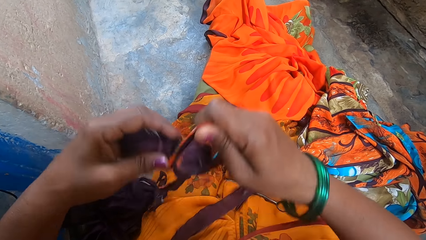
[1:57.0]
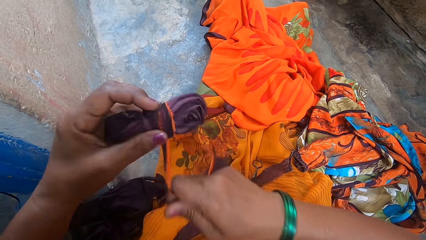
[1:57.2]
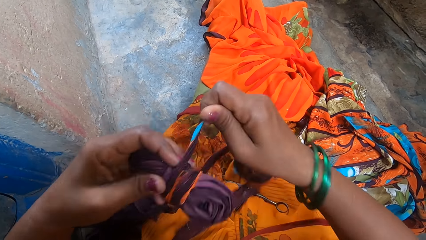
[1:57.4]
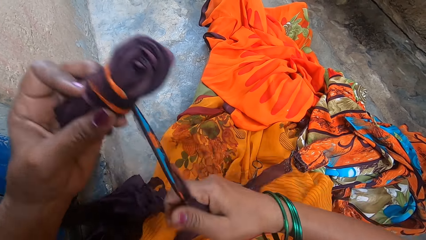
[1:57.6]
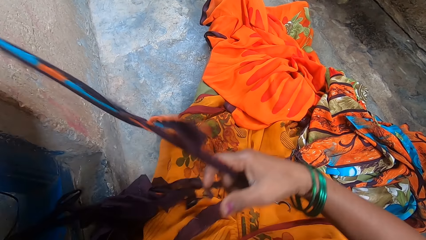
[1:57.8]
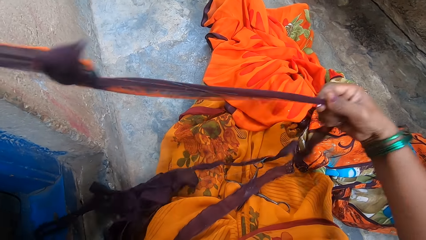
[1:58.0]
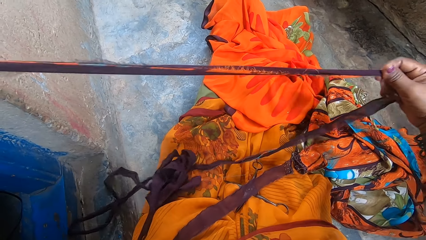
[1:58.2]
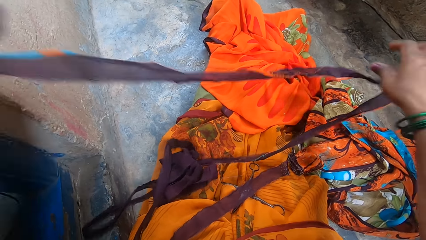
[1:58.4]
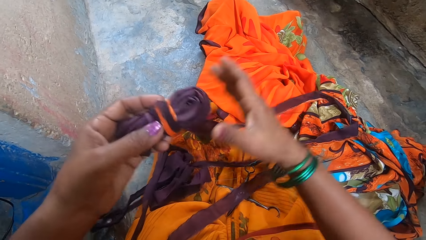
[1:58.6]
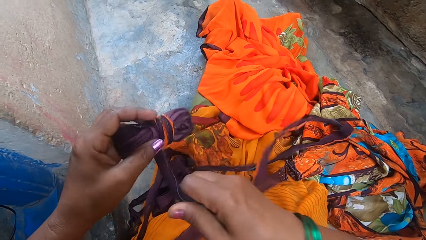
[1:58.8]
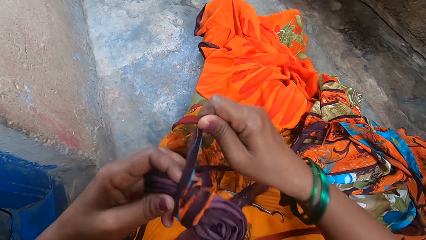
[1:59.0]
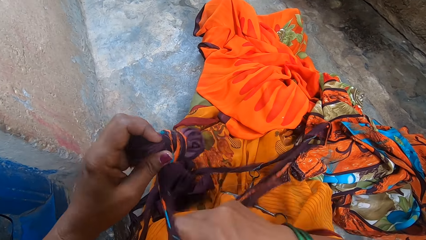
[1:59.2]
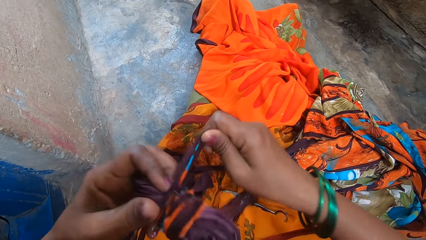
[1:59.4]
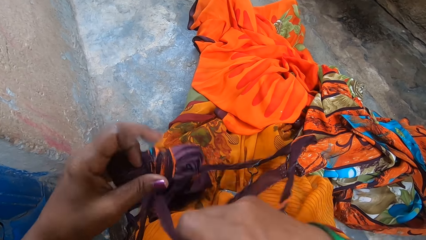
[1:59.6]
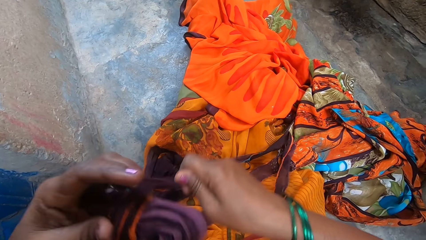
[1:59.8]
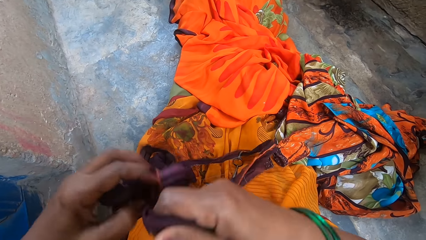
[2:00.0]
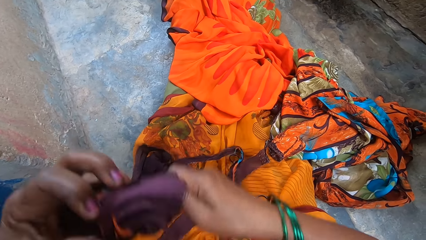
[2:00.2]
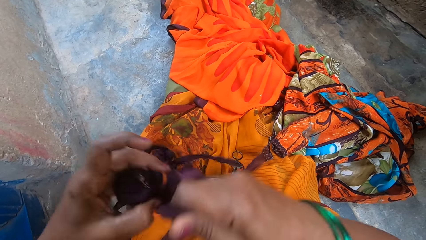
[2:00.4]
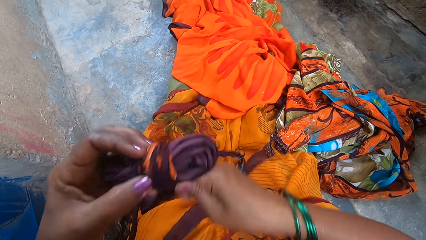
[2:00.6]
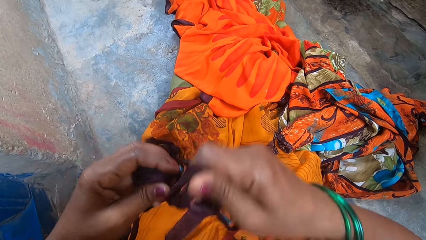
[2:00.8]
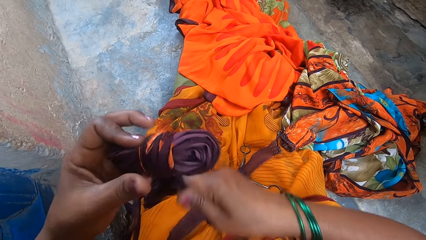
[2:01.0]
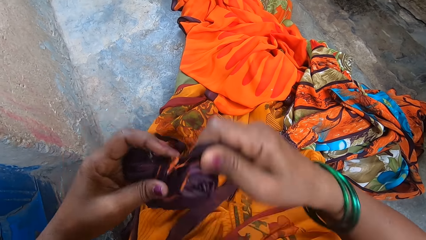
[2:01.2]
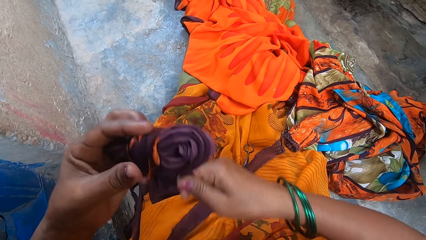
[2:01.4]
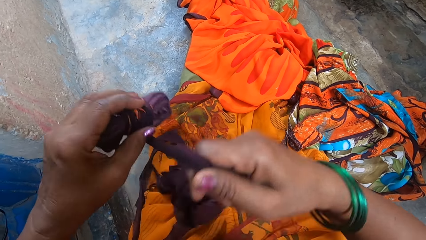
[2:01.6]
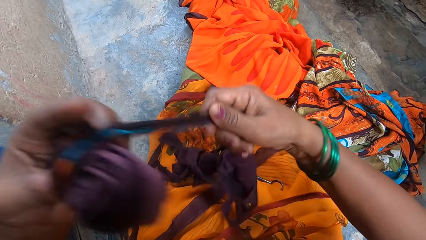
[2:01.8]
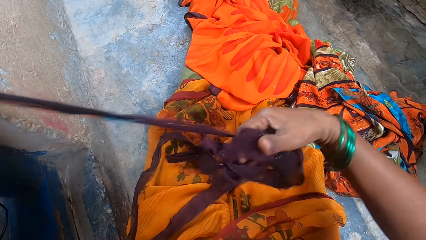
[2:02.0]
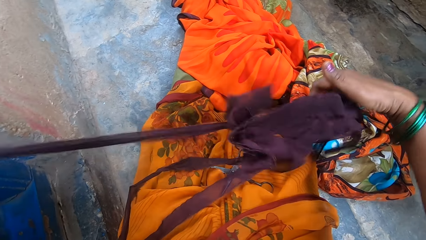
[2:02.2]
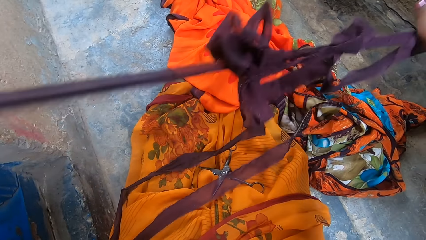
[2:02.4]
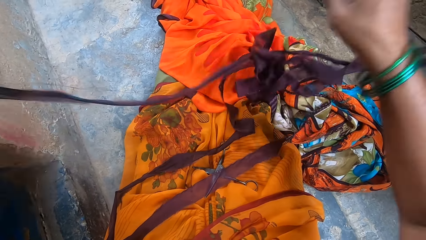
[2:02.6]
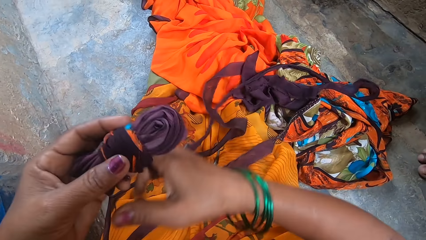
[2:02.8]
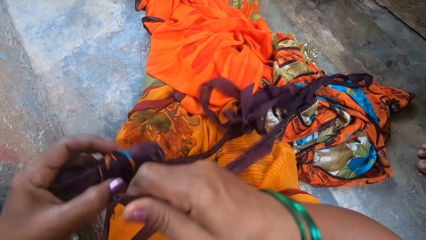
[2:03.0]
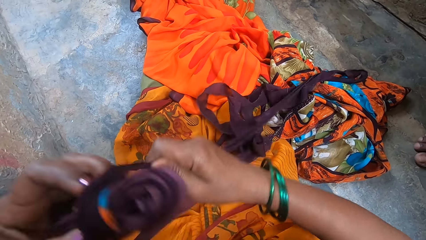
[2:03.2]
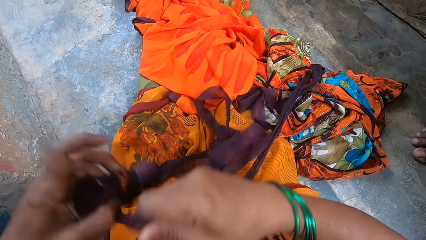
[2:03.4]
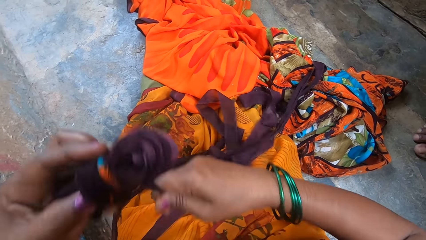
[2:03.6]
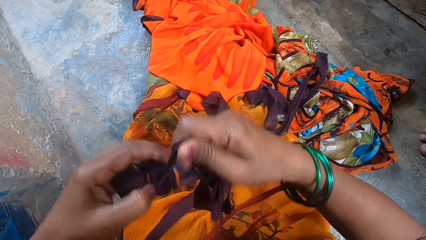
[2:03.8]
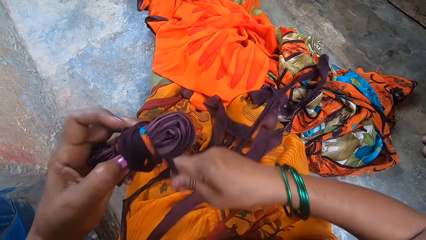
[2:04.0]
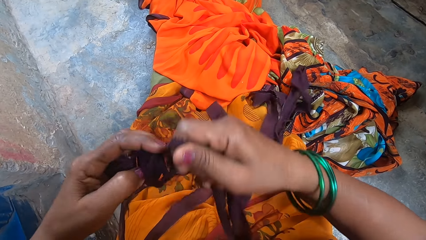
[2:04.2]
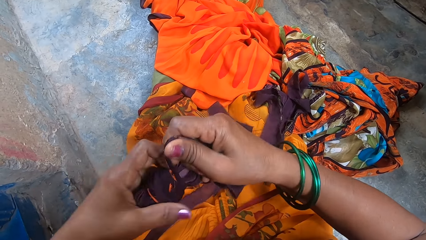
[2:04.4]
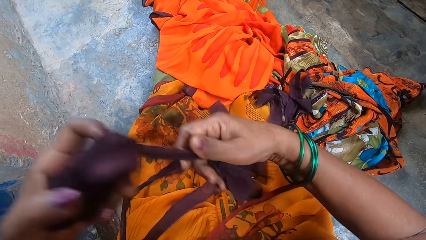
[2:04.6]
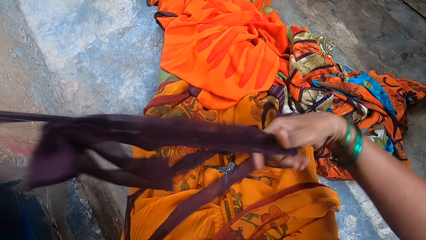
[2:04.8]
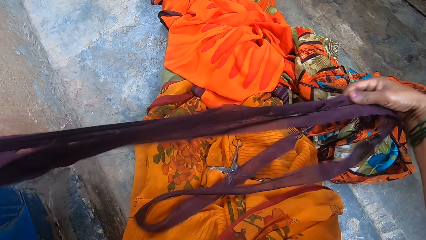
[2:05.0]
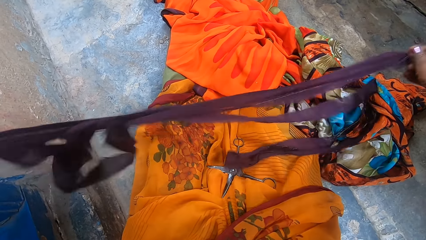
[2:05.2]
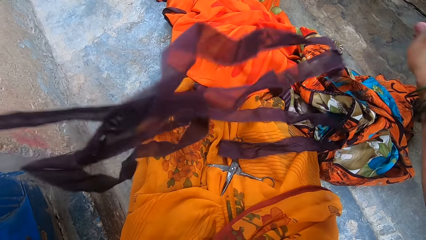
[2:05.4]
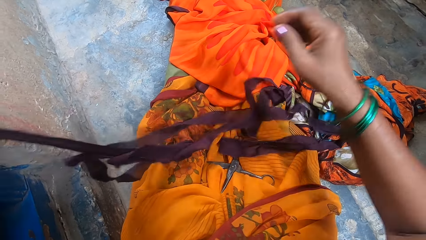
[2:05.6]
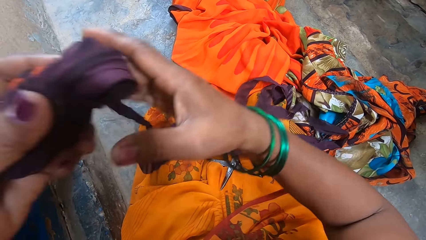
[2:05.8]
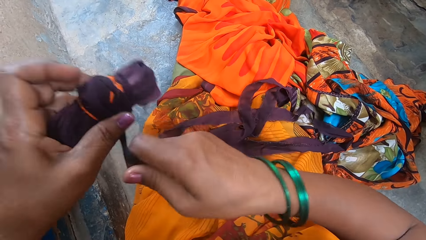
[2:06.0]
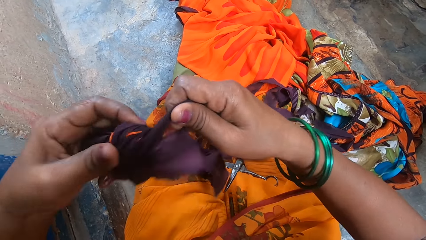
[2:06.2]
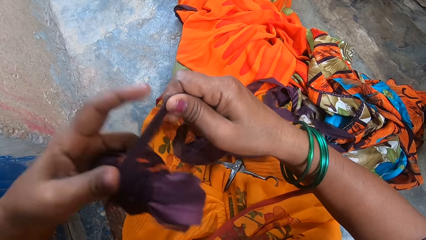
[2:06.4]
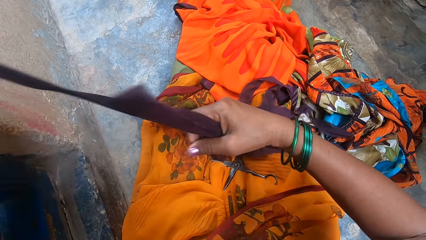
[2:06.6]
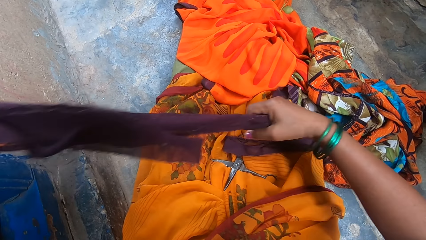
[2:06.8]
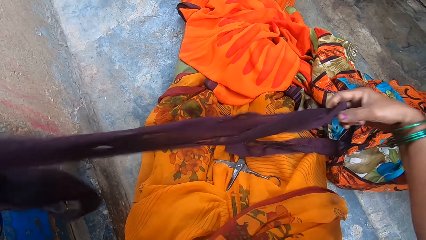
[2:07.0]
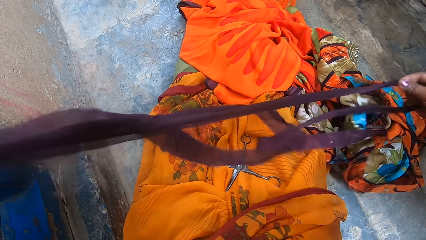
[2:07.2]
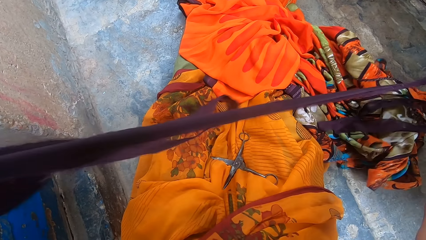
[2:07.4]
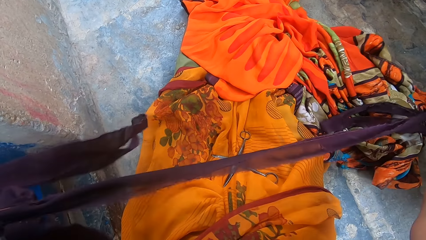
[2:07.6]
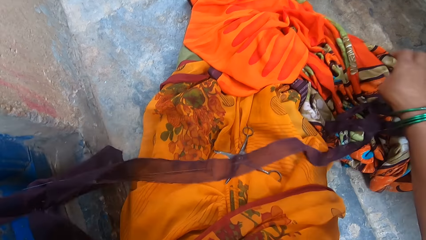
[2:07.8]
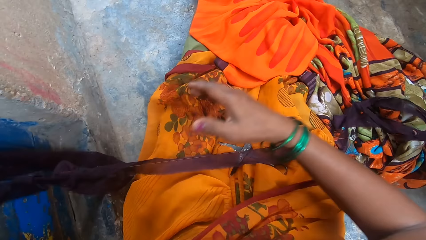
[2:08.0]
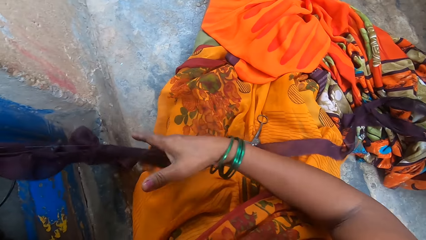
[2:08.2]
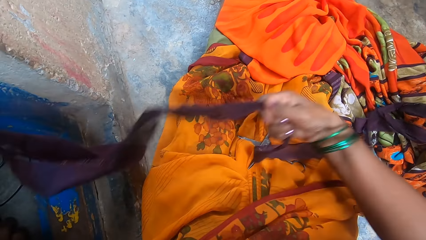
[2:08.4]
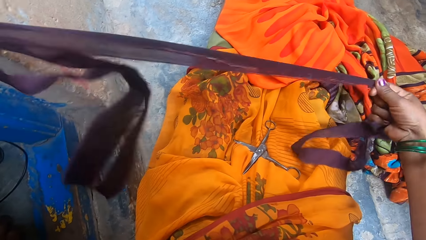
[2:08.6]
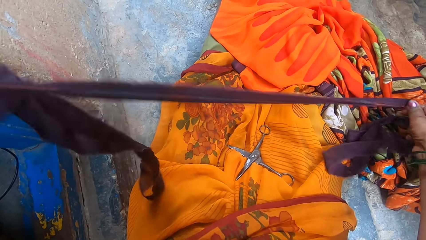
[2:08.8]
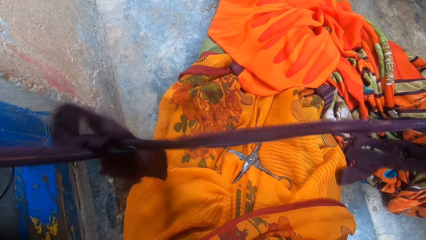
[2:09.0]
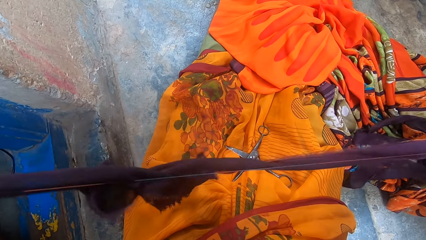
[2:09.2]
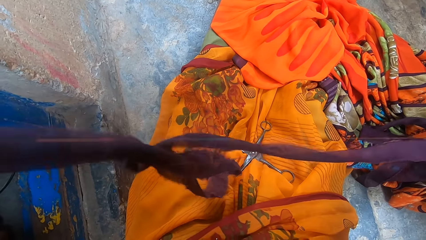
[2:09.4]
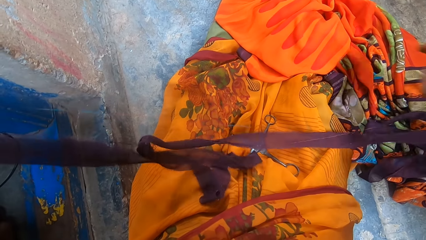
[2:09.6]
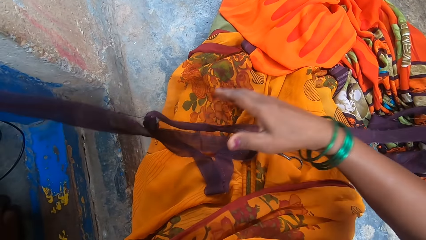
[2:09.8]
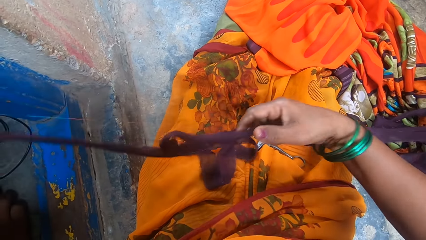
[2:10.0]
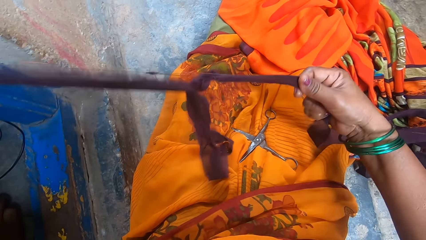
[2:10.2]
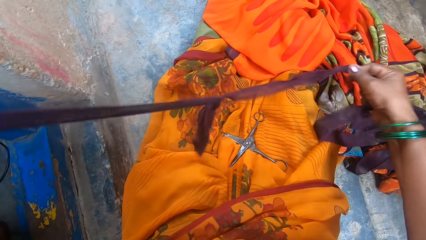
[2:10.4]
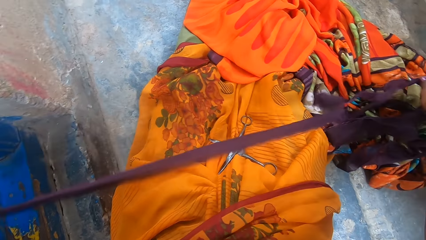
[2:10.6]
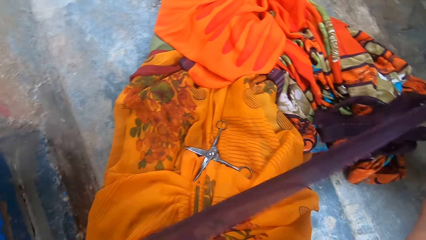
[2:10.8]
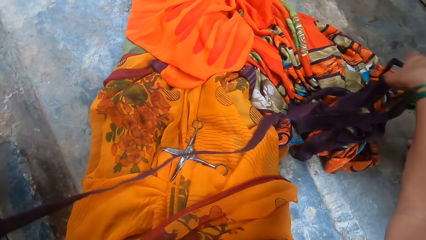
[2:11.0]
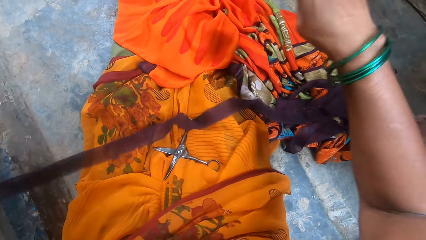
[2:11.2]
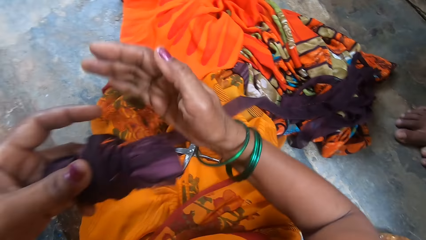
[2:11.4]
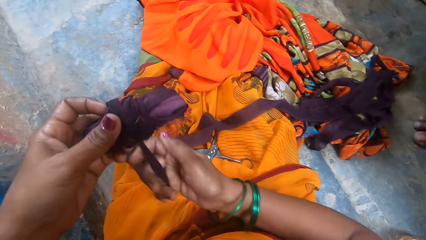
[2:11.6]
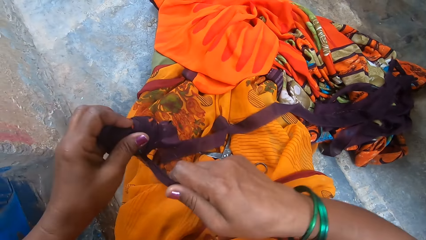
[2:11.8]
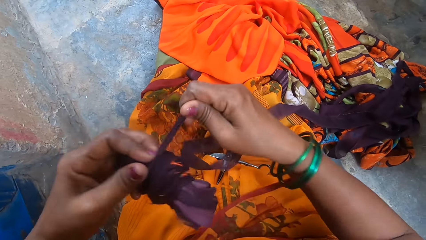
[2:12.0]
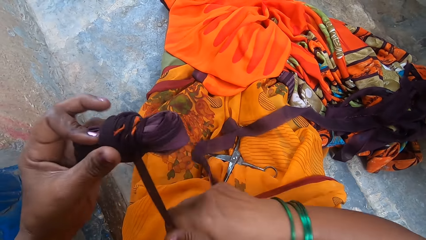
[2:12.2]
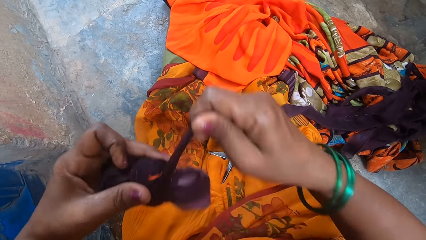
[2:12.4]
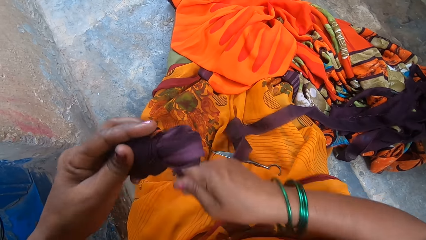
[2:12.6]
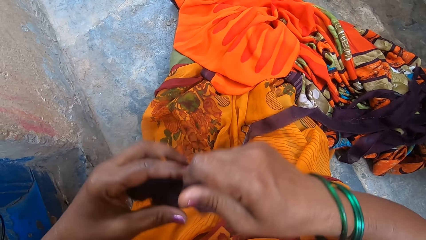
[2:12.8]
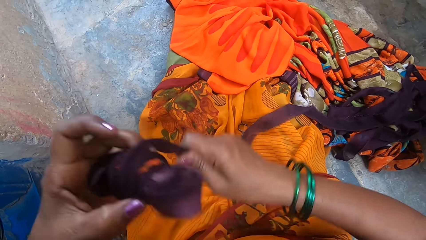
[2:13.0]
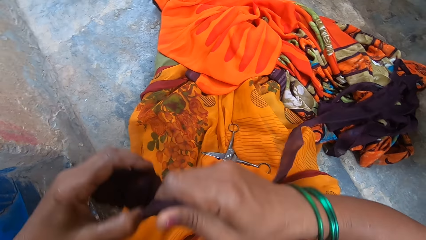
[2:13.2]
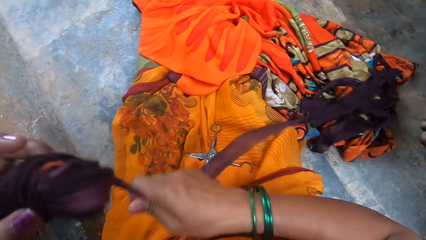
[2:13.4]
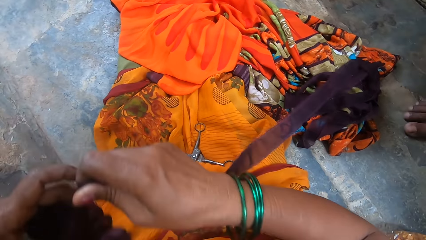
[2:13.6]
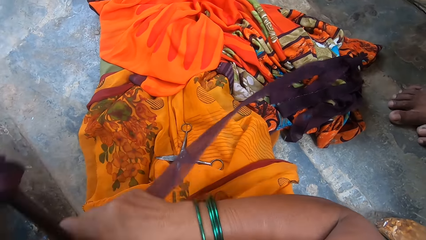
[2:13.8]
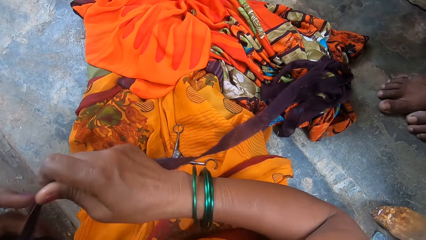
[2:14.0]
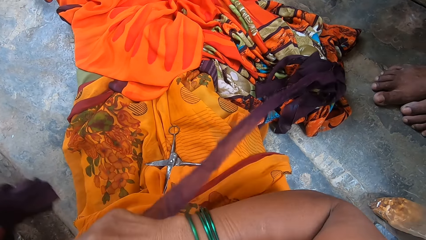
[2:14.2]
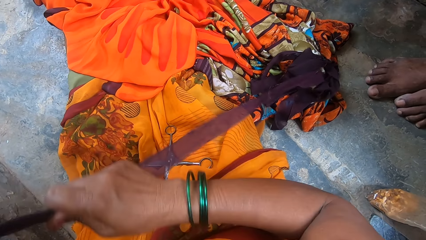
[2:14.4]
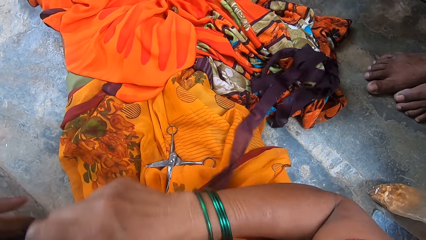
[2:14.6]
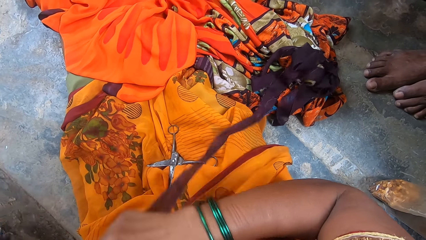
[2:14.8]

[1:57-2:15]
The camera wearer stretches the piece of cloth. They roll the piece of cloth. They straighten the piece of cloth. They stretch the piece of cloth. They roll the piece of cloth. They stretch the piece of cloth. They straighten the piece of cloth. They roll the piece of cloth. They stretch the piece of cloth. They straighten the piece of cloth. They roll the piece of cloth.
